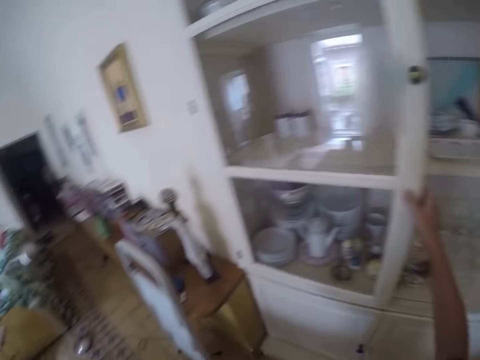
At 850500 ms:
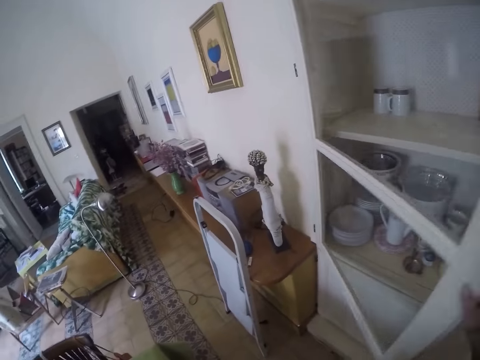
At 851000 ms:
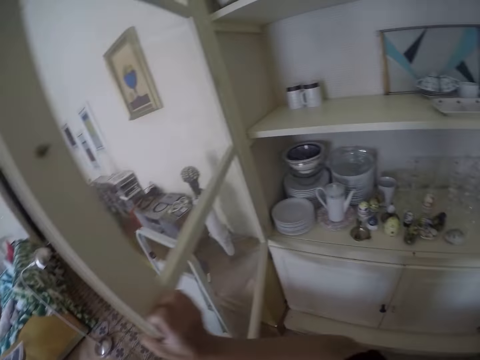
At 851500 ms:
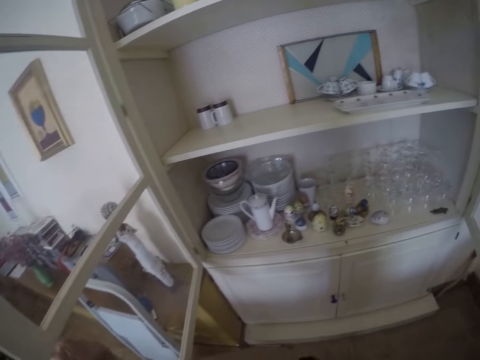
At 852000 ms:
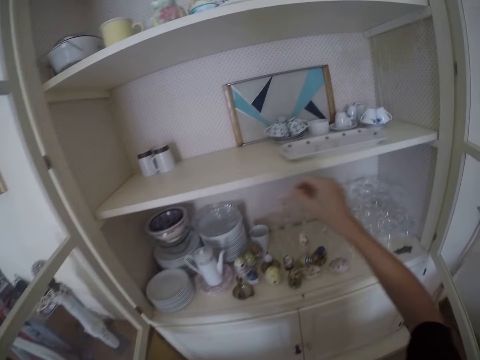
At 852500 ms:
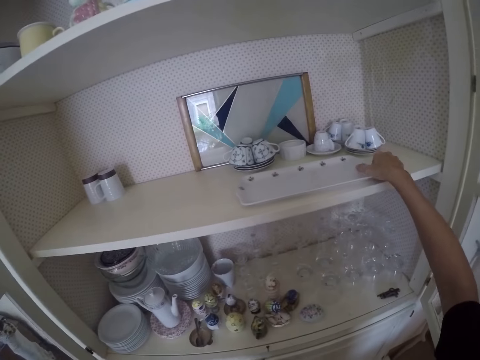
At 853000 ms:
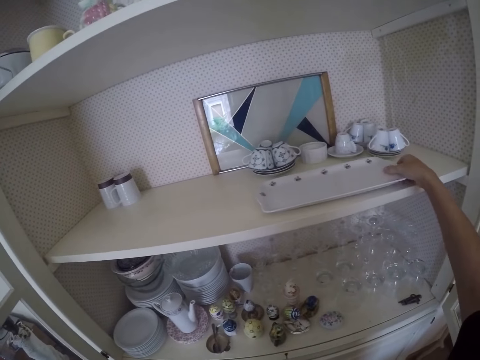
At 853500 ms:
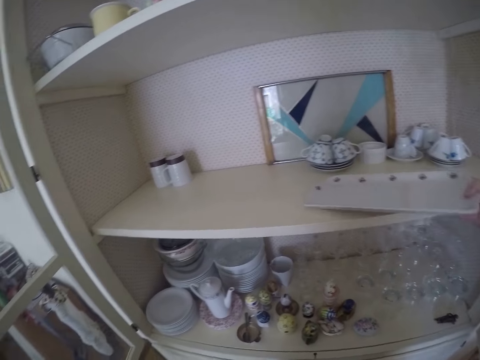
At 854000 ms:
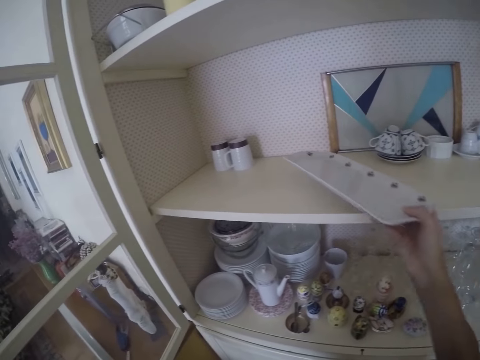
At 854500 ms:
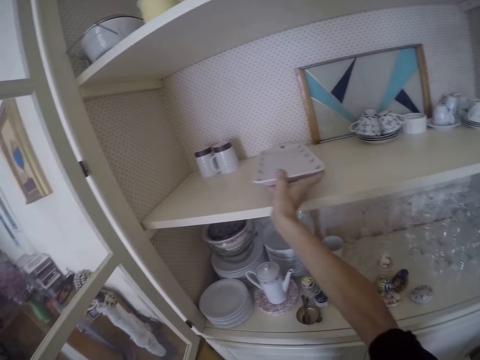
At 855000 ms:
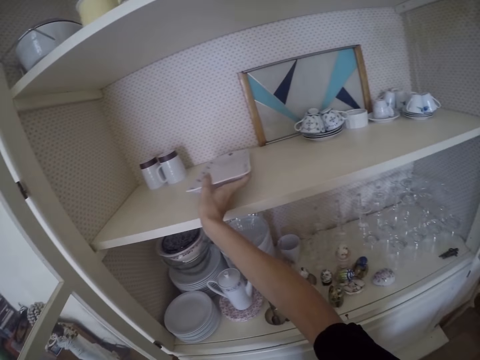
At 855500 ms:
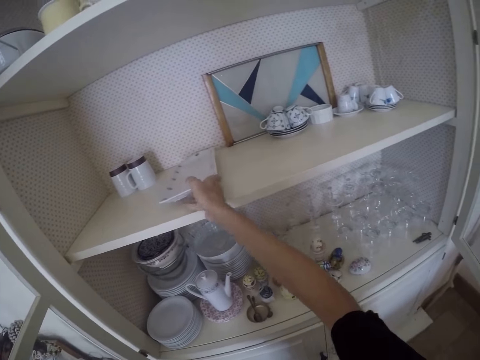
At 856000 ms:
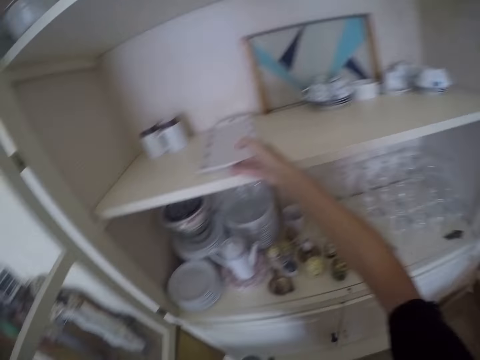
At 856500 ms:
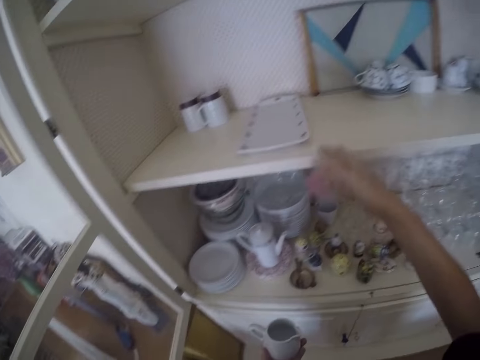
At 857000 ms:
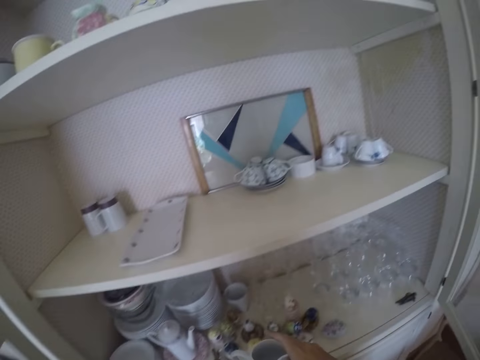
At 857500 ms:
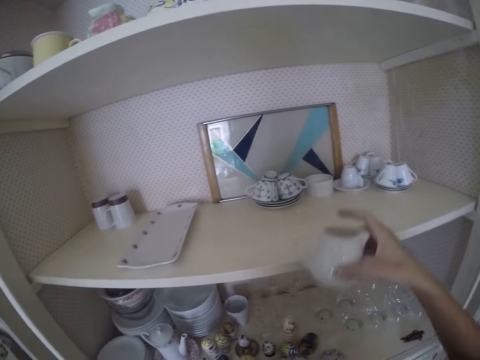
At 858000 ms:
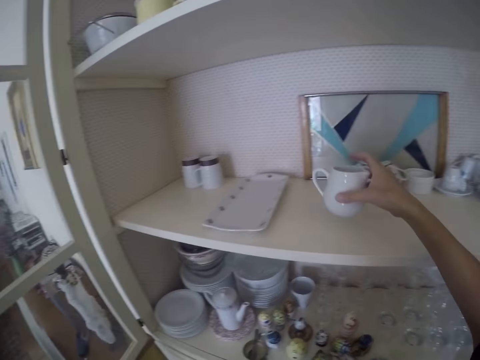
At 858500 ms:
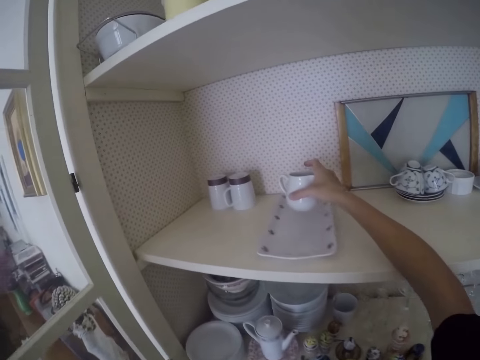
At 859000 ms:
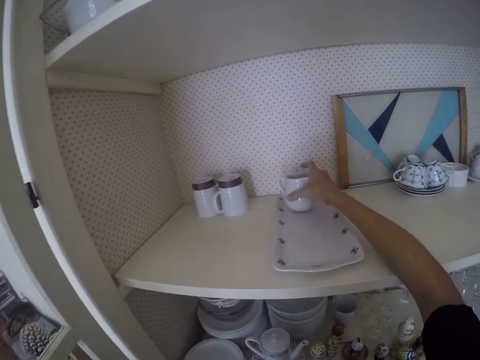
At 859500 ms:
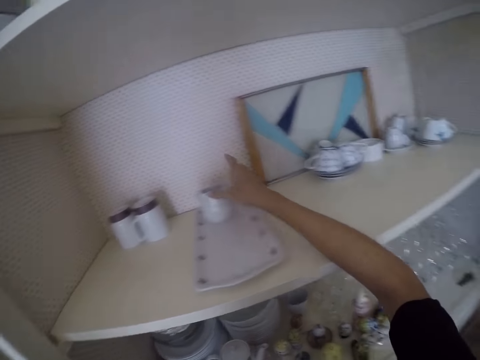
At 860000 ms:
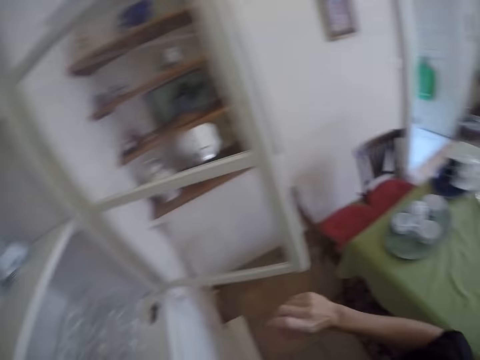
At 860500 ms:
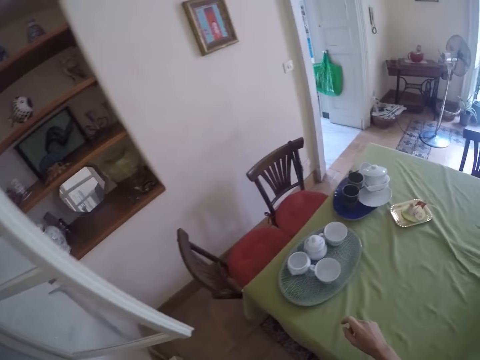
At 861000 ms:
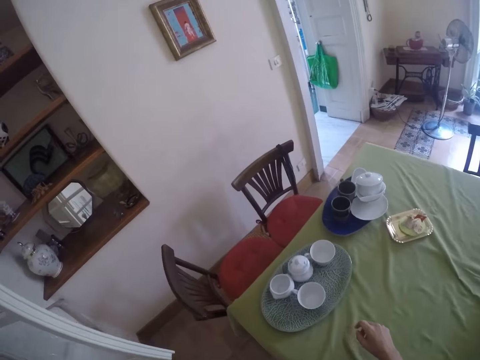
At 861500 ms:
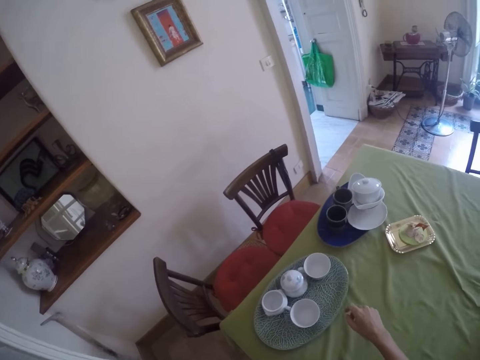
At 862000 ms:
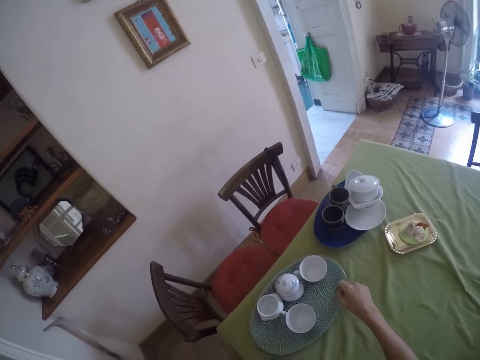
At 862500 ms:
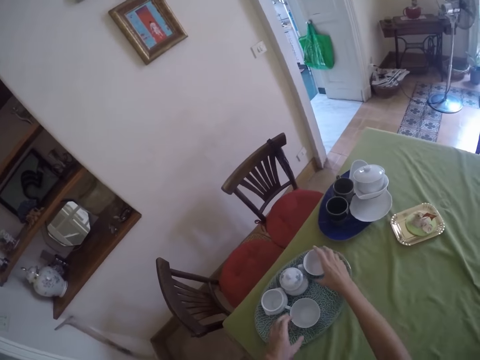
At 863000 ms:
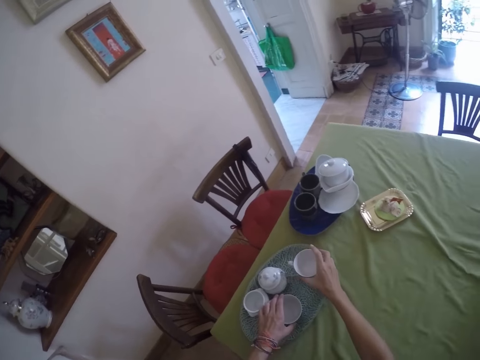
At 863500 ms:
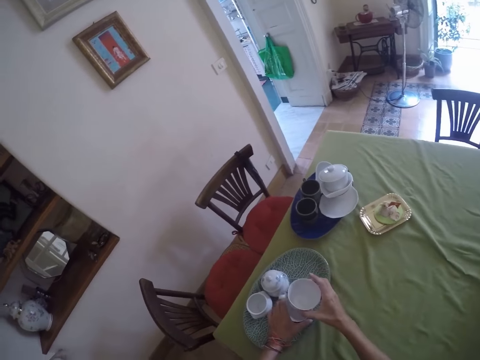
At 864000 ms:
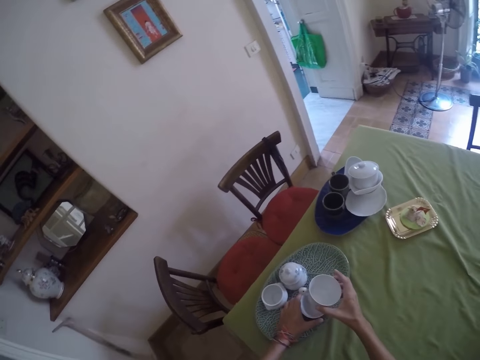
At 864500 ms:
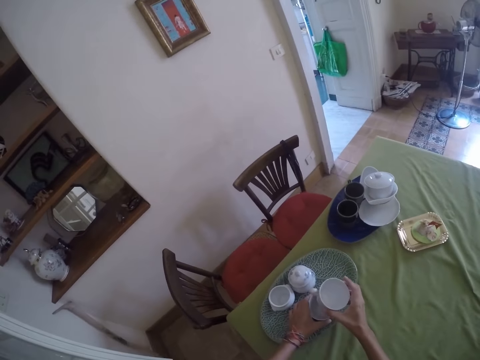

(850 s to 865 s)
The camera wearer opens the other door of the cupboard. They move a tray. They take the tray from the upper shelf. They arrange the tray on the upper shelf. They put a teapot in the cupboard on the tray. They put a cup on the tray. They turn around. They arrange dishes in the cupboard. They take cups from the tray on the table.

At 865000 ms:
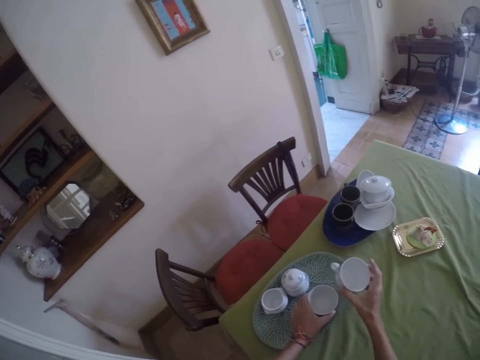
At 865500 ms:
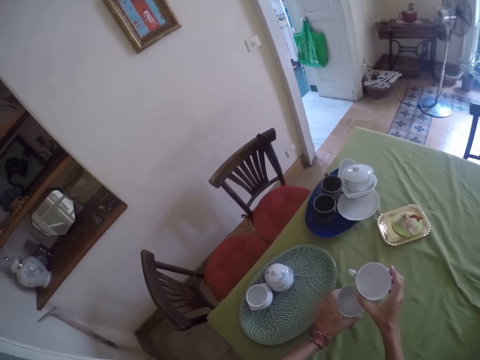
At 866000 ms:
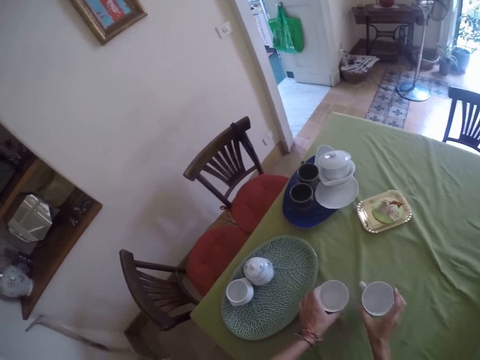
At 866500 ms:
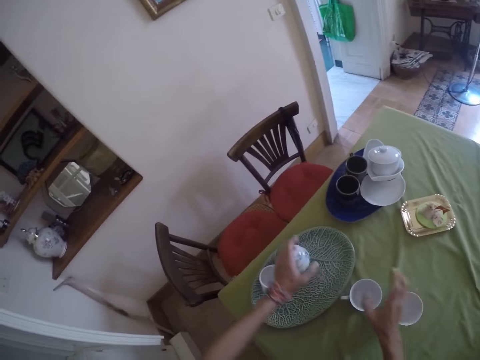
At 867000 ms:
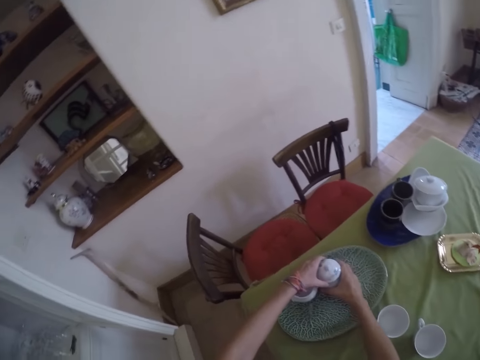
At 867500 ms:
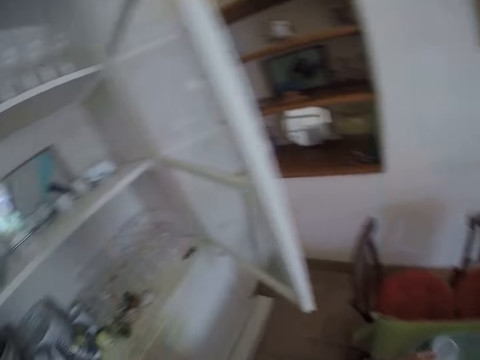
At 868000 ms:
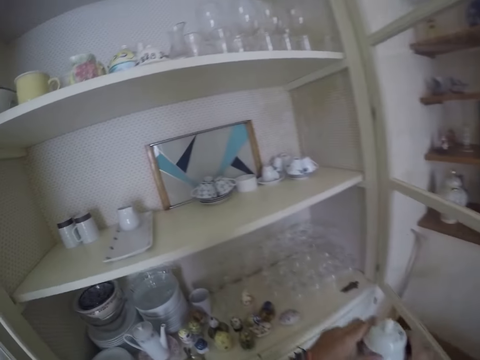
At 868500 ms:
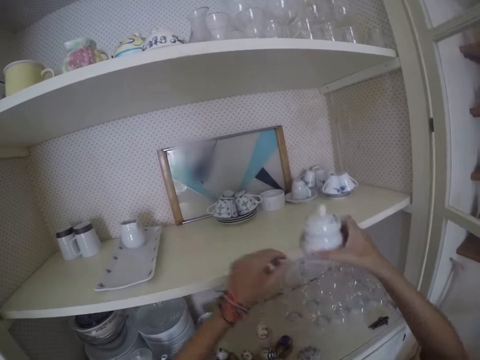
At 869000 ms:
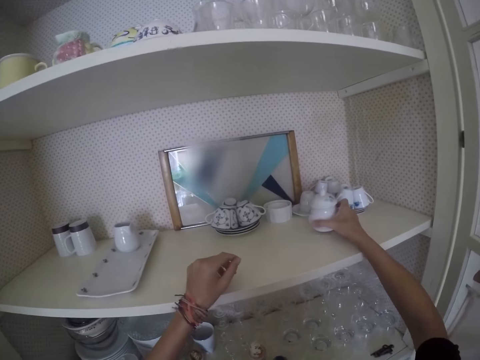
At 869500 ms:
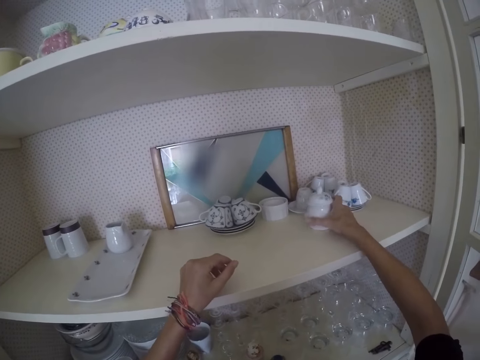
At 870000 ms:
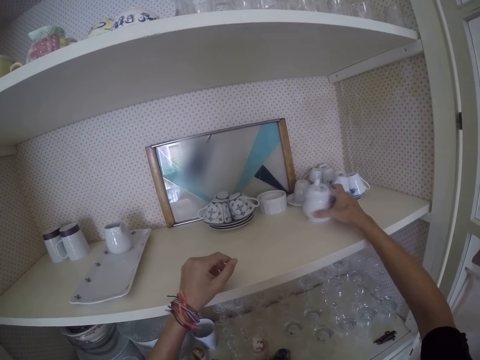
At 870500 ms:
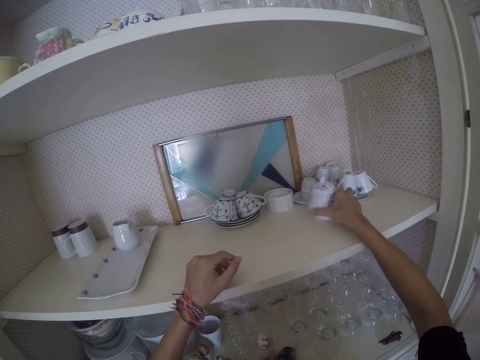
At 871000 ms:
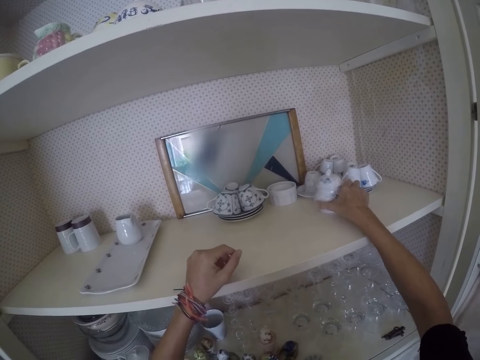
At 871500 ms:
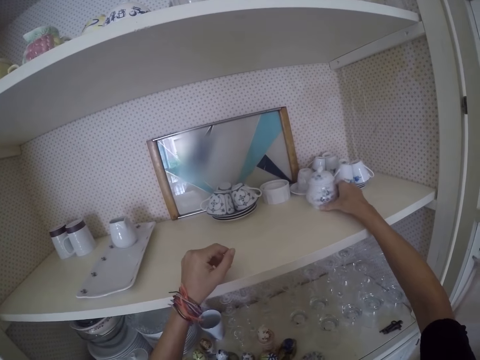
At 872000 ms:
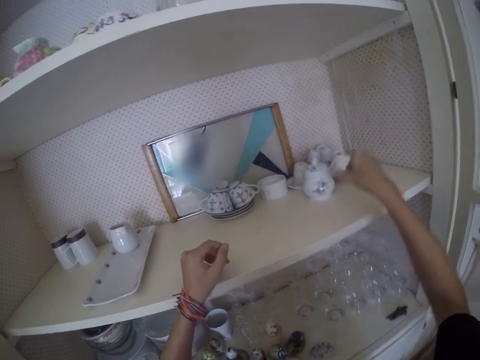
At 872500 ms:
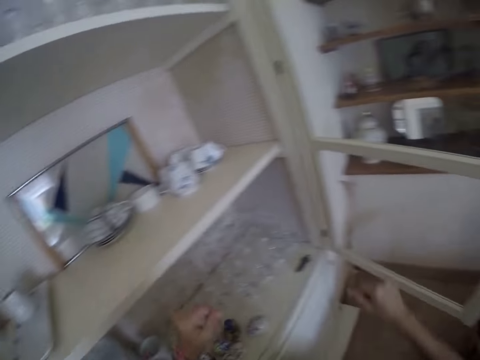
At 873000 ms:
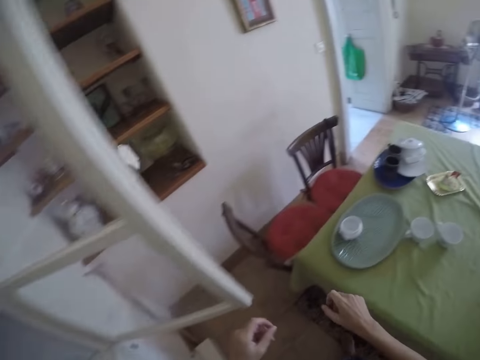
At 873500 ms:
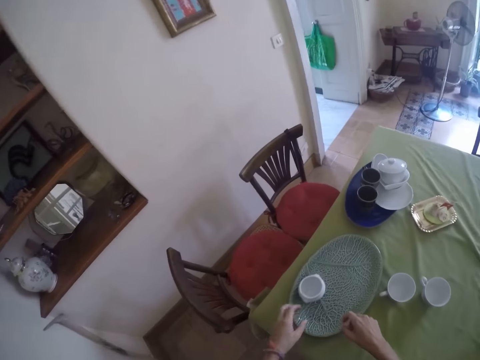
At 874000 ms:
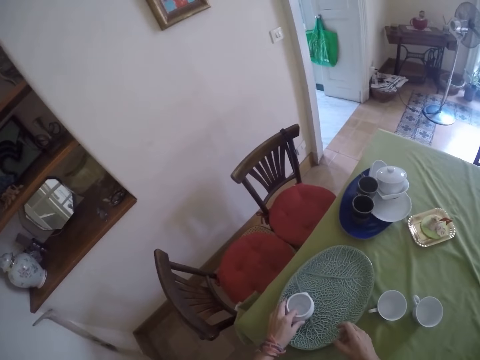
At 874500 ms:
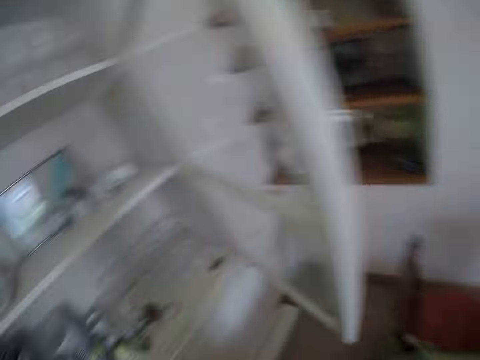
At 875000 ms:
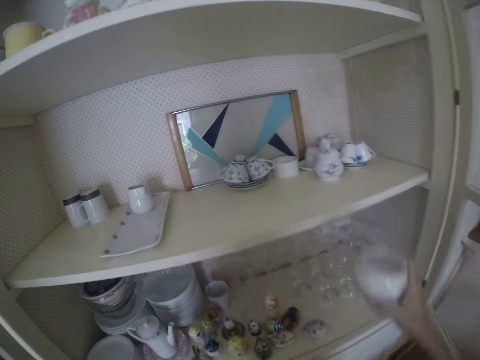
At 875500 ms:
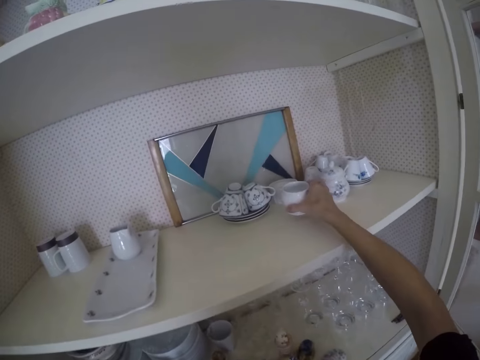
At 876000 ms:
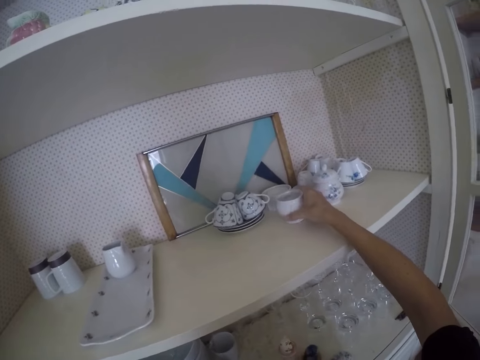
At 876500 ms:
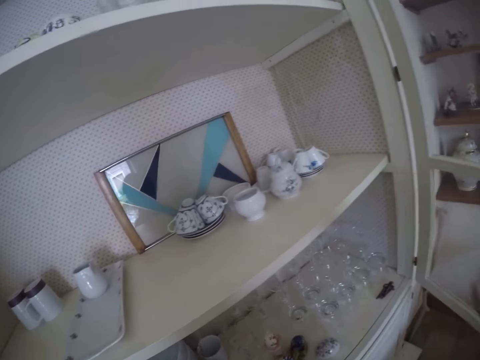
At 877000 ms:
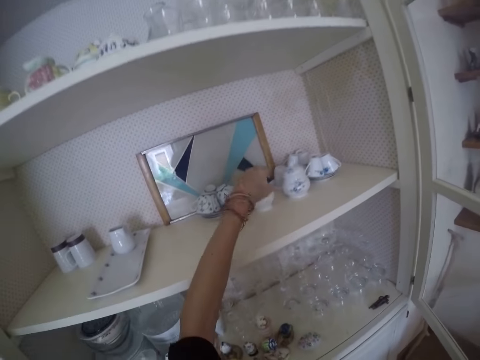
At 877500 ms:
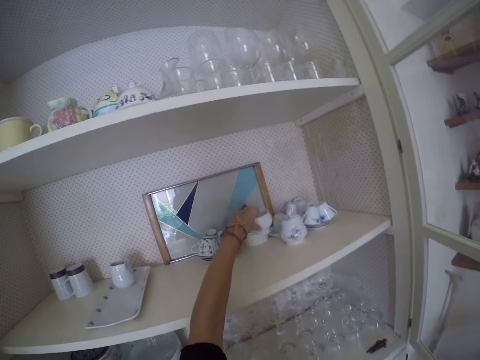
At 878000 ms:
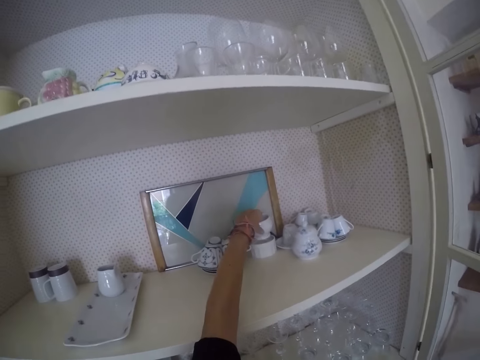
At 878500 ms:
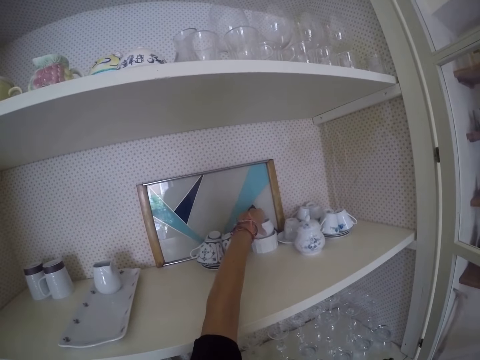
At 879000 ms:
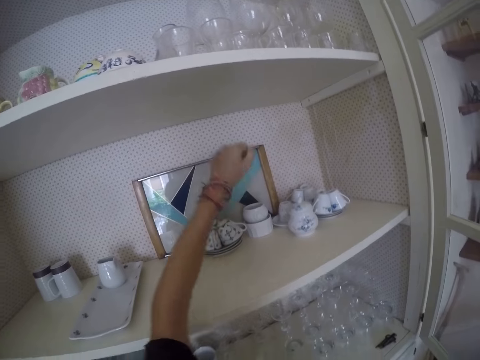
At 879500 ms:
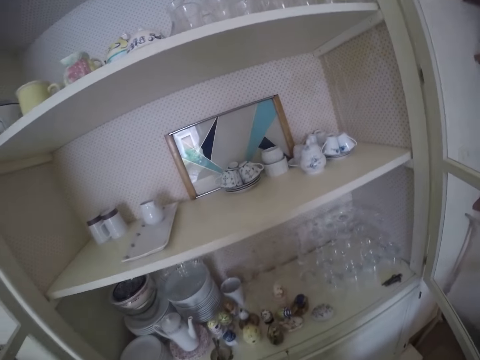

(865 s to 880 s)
The camera wearer puts the cups on the table. They take more utensils from the tray. They turn around. They put the utensil in the cupboard. They rotate the utensil. They turn around. They take a bowl from the tray. They turn around. They put the bowl in the cupboard. They lift the bowl with the left hand. They put the bowl in another bowl. They remove their hand from the cupboard.
